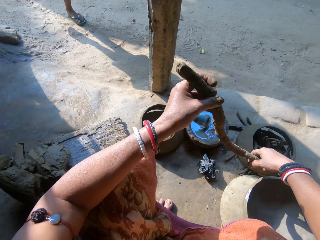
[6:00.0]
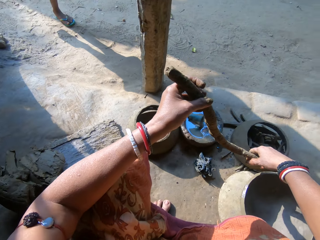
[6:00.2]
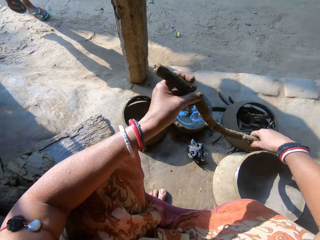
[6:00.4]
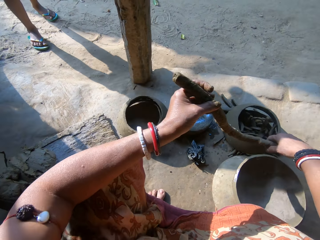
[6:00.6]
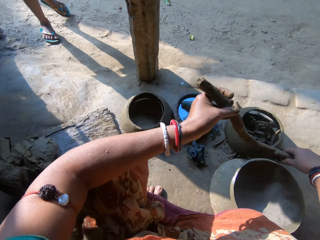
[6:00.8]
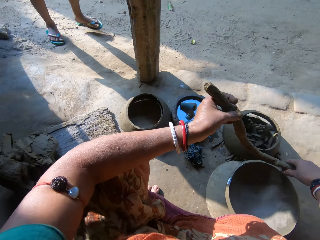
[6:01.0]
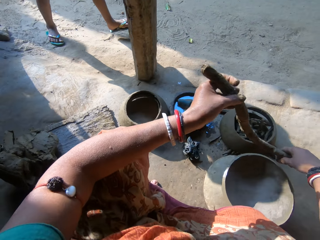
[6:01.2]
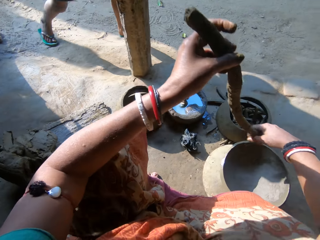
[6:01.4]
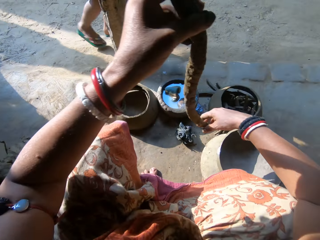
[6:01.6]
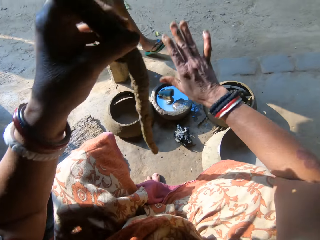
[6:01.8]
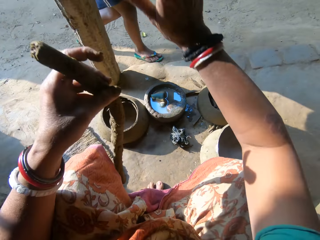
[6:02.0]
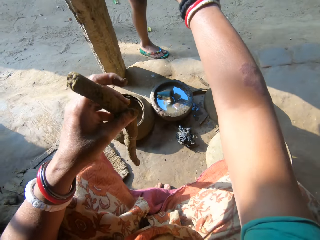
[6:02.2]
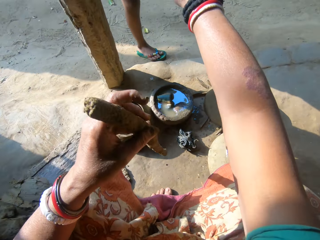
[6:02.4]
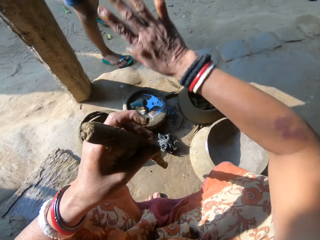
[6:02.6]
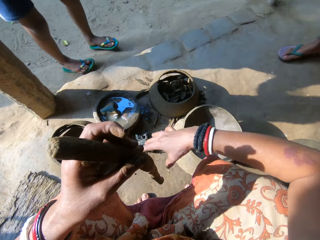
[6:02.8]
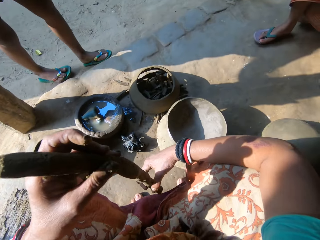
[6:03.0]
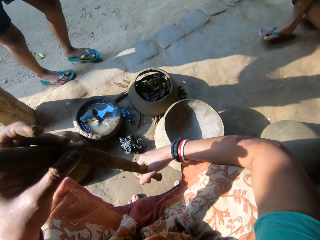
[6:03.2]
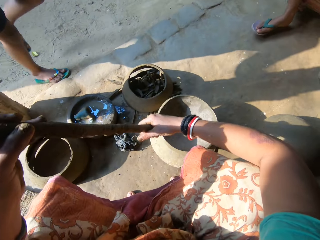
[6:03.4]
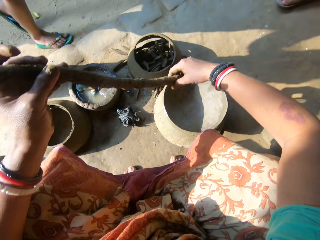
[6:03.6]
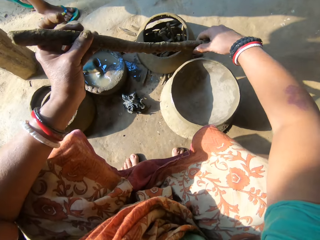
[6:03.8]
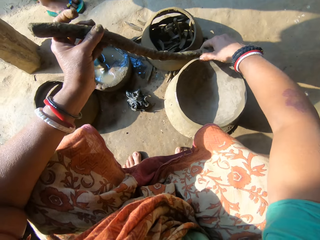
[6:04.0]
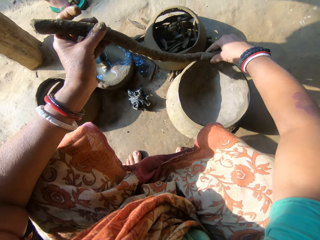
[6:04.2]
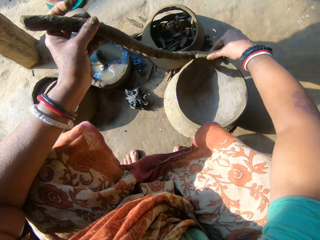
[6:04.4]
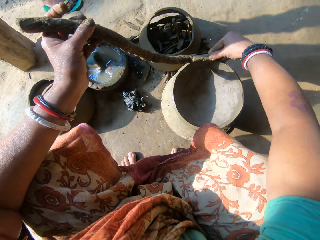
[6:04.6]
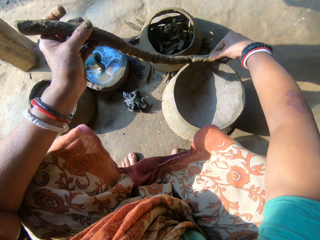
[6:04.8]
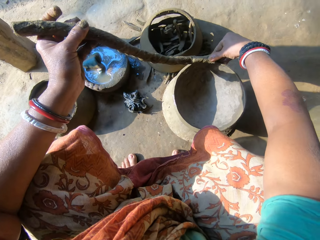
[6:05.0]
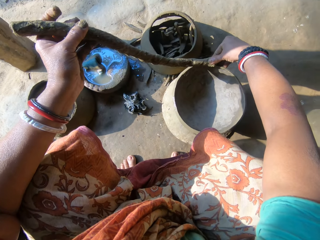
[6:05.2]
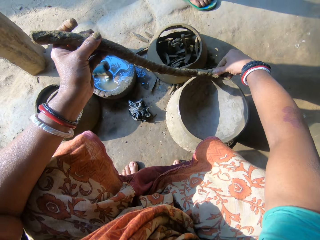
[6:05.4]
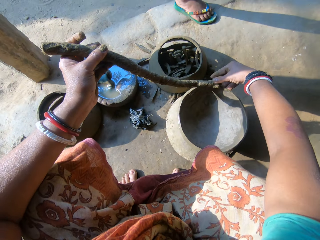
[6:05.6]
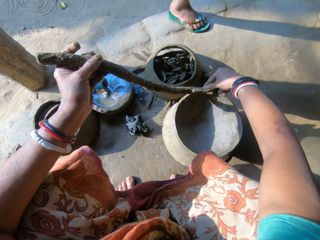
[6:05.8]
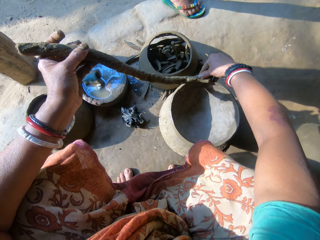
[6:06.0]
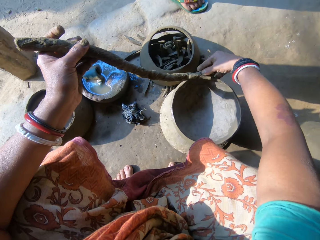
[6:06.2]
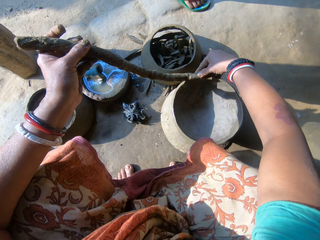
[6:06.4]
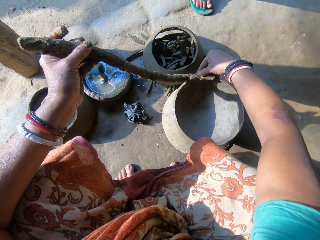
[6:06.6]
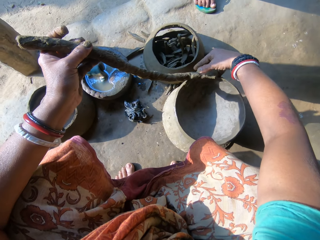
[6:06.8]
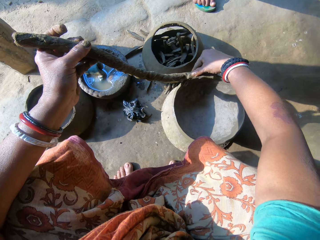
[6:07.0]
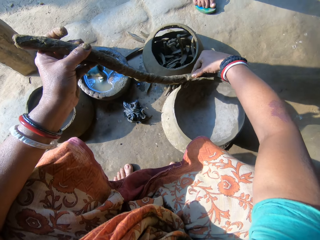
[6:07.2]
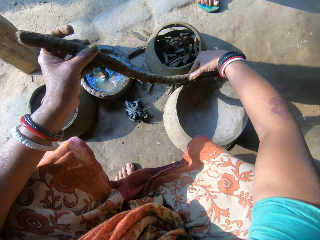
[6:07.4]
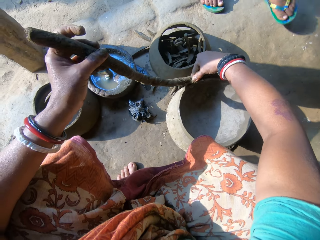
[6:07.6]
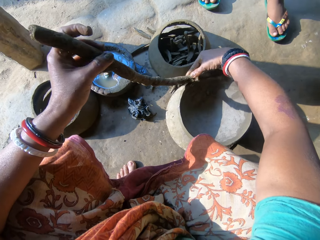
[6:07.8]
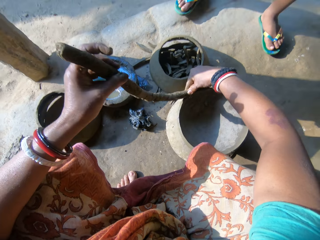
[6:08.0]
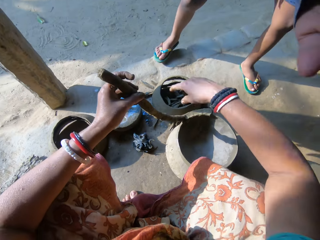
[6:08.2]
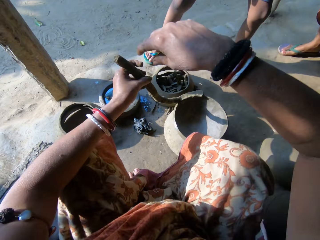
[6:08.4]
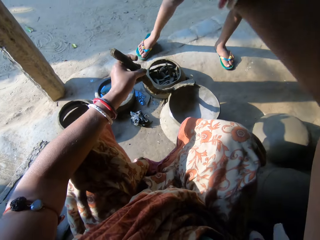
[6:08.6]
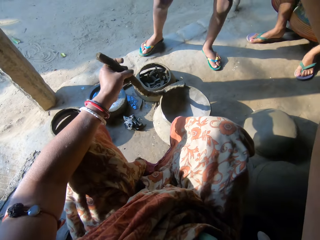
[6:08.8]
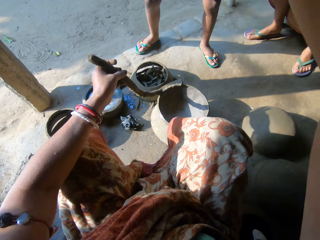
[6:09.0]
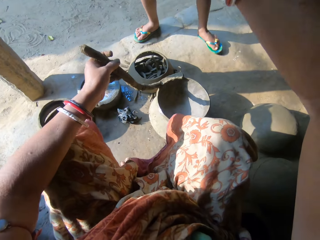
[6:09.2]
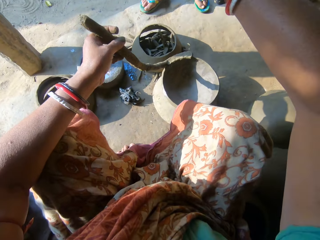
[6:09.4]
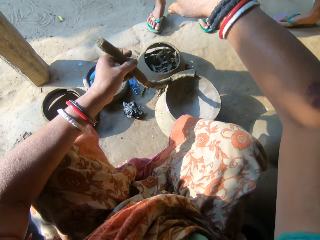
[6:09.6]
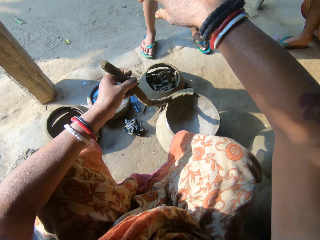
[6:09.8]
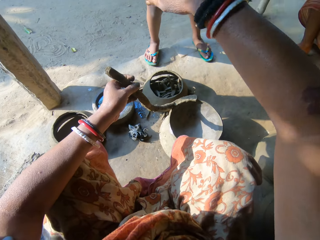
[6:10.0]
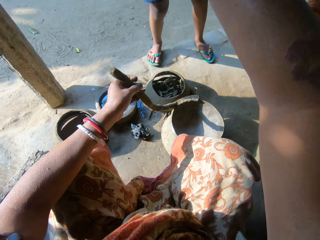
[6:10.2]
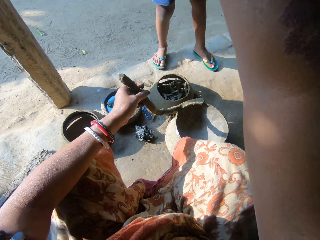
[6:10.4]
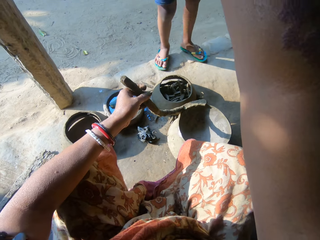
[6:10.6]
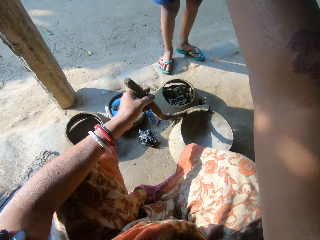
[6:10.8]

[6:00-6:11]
A boy walks towards the camera wearer. The camera wearer holds the clay with one hand. She interacts with the boy. A lady sits near the camera wearer. The camera wearer holds the clay with both hands. She places the clay on the edge of the ceramic clay with both hands. The boy walks towards the camera wearer. The camera wearer interacts with the boy. The boy moves backward.

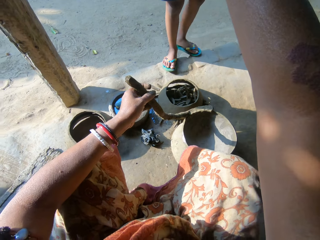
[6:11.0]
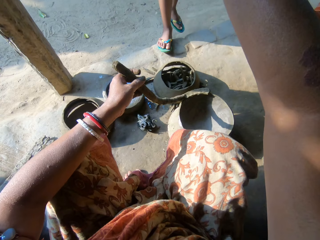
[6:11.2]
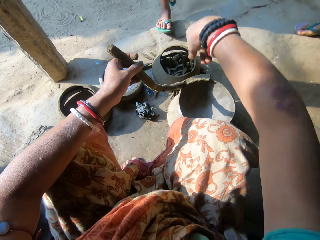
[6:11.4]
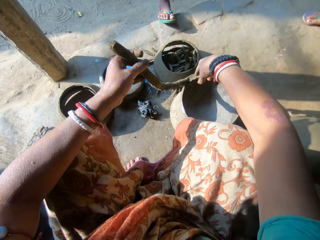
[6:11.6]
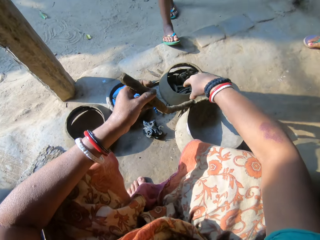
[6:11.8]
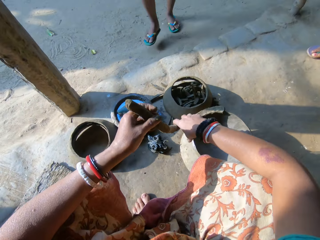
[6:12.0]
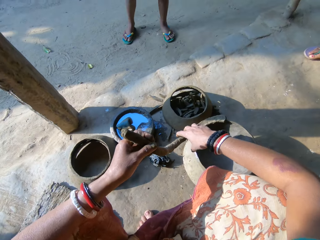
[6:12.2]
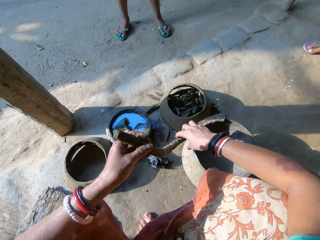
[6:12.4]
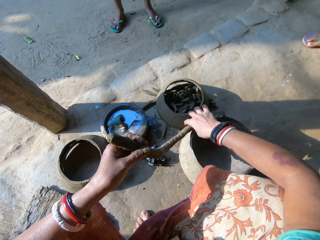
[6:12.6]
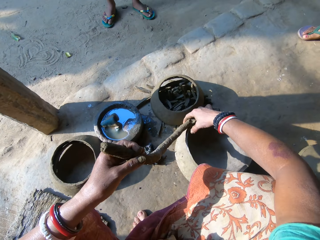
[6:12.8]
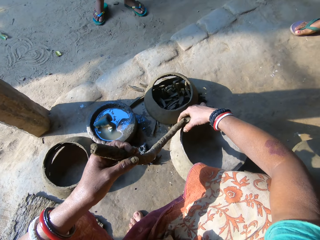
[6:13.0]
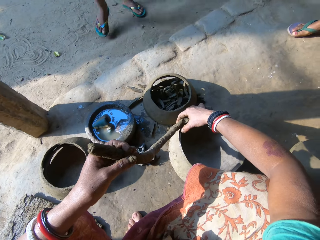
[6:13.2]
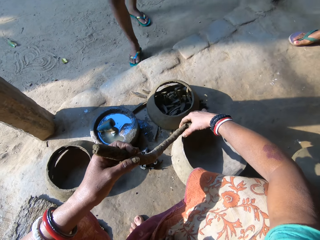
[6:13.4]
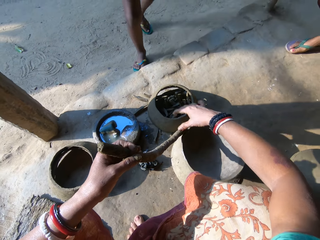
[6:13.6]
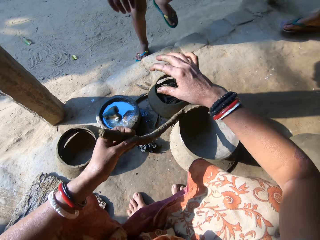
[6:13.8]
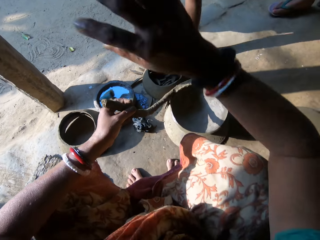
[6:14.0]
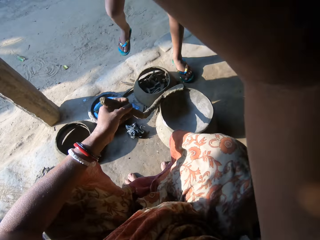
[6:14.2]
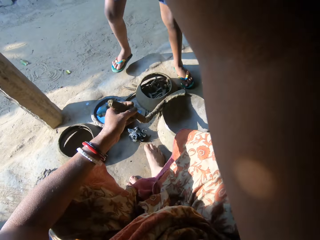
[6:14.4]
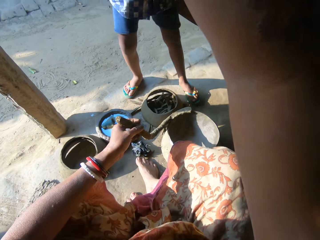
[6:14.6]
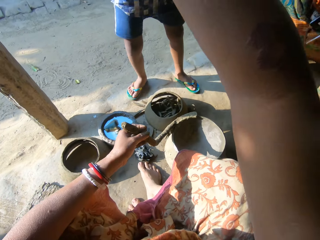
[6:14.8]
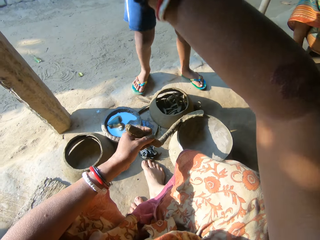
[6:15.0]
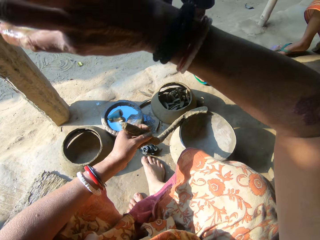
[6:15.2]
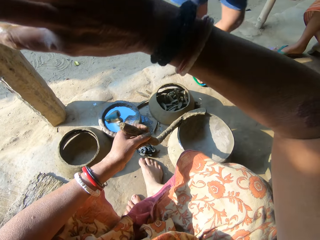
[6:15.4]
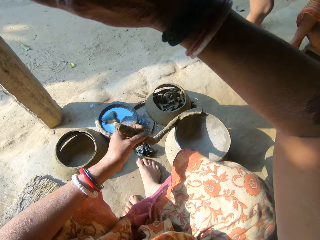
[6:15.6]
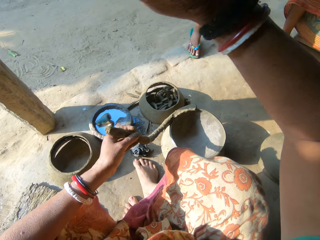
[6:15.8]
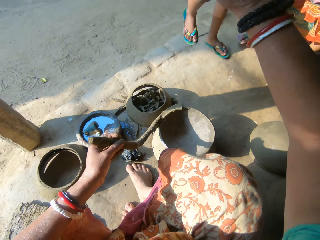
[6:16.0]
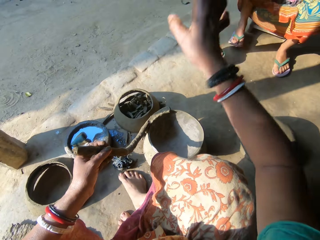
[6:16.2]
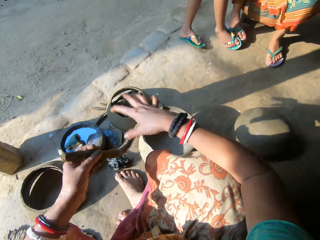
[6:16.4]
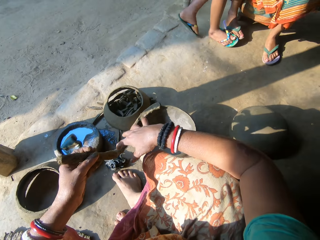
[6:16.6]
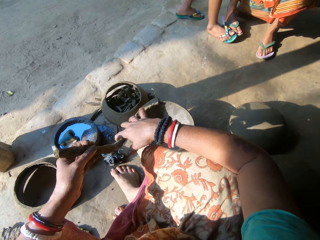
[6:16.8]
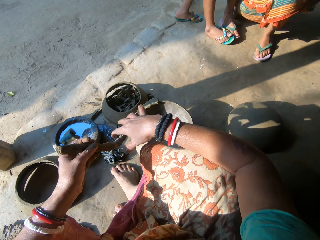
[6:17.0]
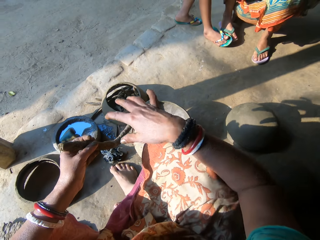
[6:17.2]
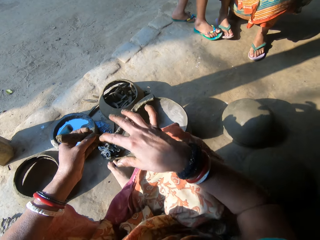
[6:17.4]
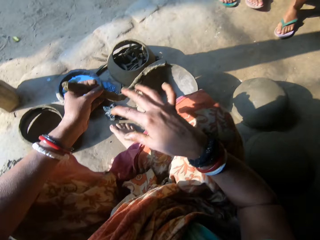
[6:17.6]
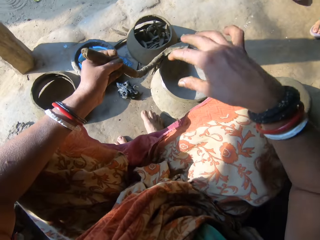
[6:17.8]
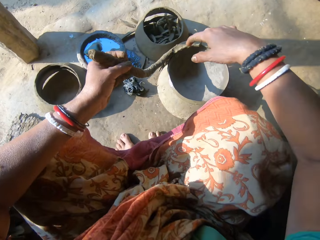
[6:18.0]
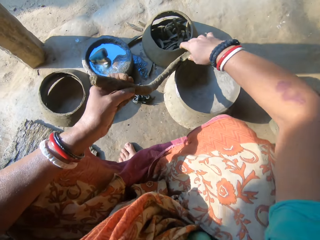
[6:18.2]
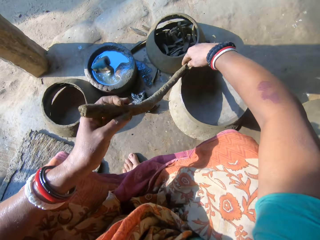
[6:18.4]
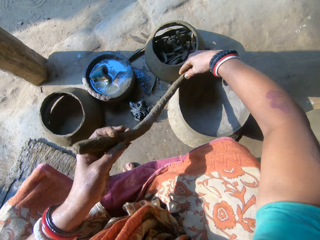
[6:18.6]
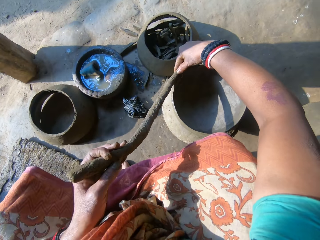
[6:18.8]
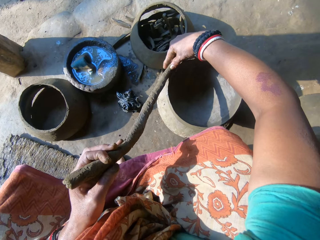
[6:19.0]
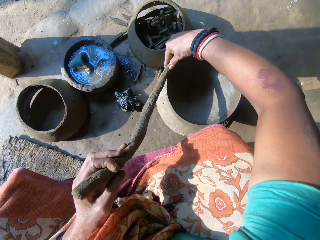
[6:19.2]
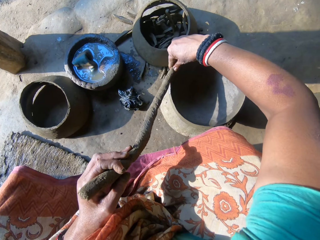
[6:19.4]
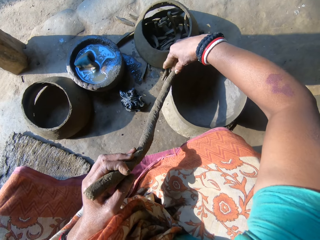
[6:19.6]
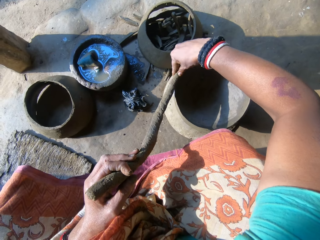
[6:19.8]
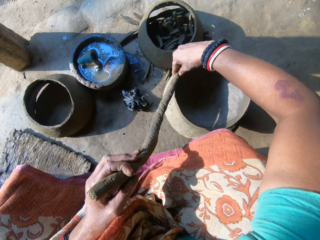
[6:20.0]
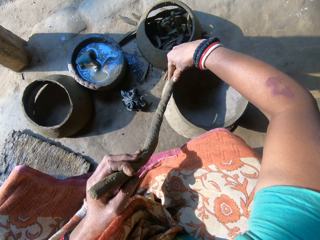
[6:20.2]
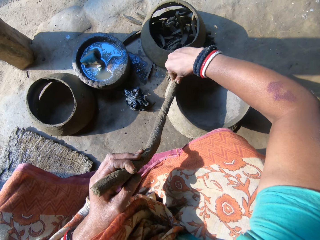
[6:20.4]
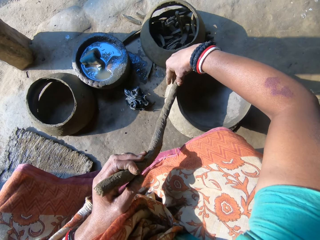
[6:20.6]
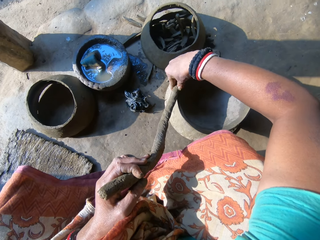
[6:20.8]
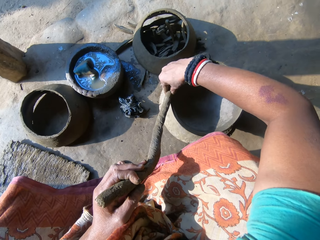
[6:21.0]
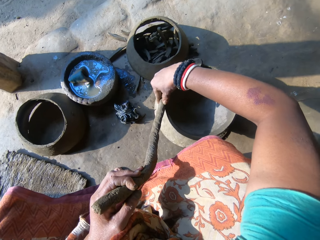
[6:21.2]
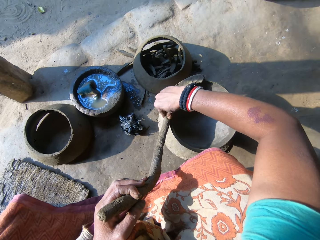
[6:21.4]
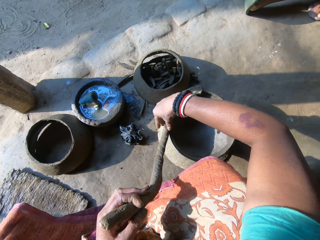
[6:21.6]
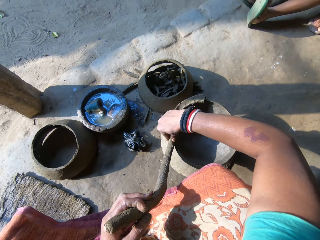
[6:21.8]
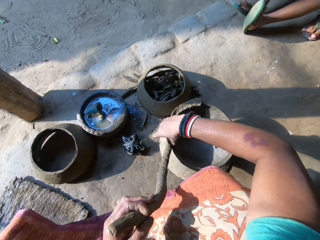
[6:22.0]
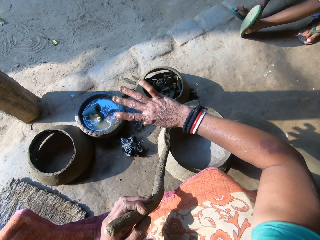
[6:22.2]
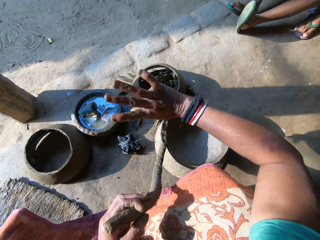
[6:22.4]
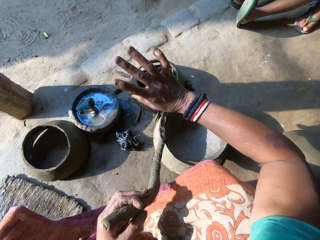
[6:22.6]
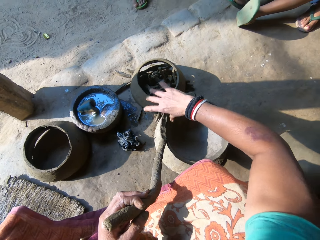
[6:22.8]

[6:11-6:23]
The camera wearer holds the clay. A boy walks towards the camera wearer. The camera wearer interacts with the boy. The boy steps on a lady. The camera wearer holds the clay with both hands, raises her right hand and moves her legs. She sticks the clay in the piece of clay pot. The boy sits on the lady. The camera wearer raises the right hand.
